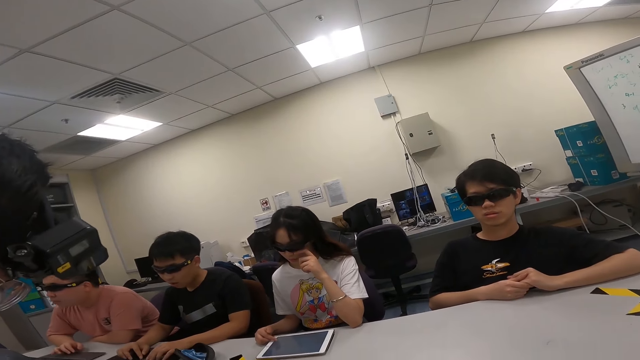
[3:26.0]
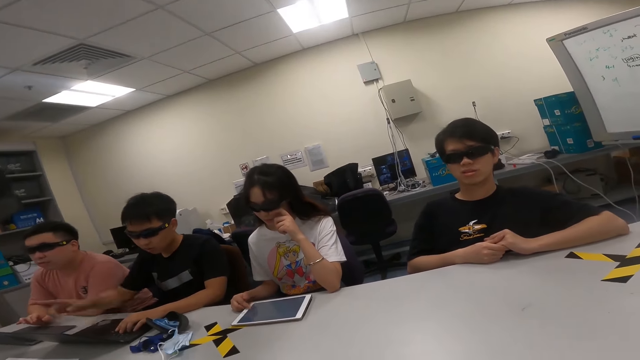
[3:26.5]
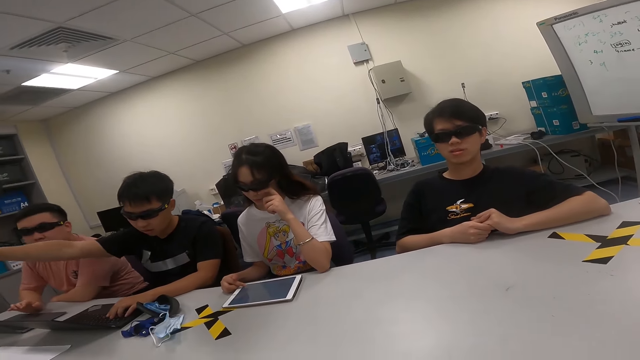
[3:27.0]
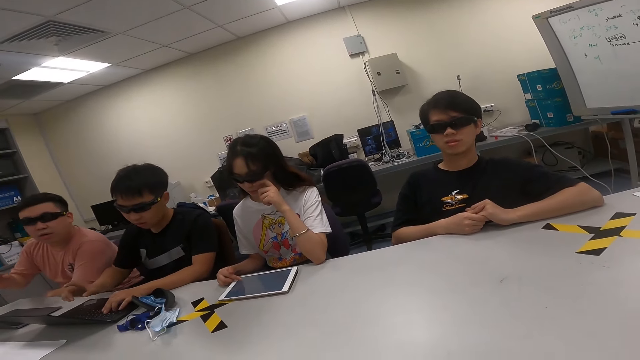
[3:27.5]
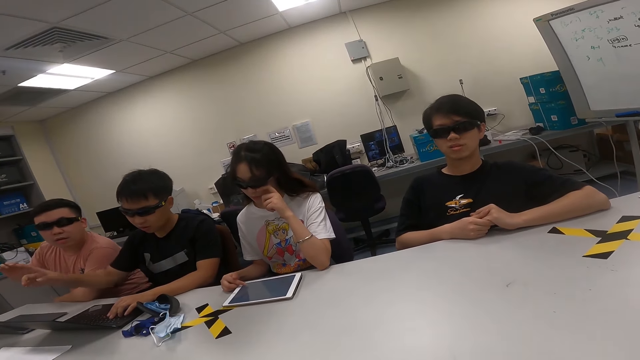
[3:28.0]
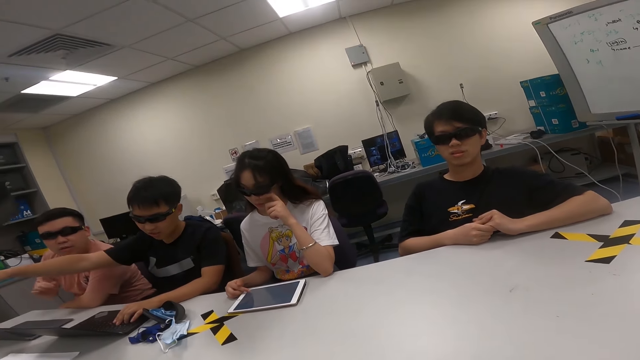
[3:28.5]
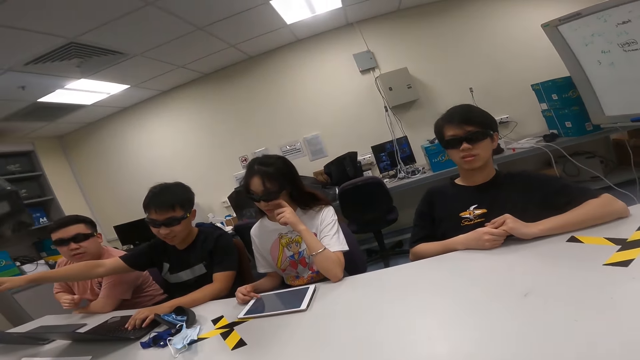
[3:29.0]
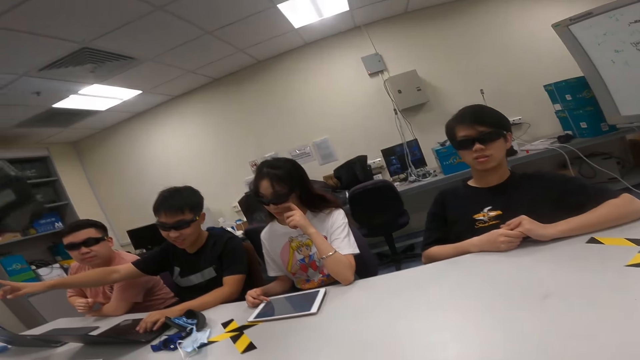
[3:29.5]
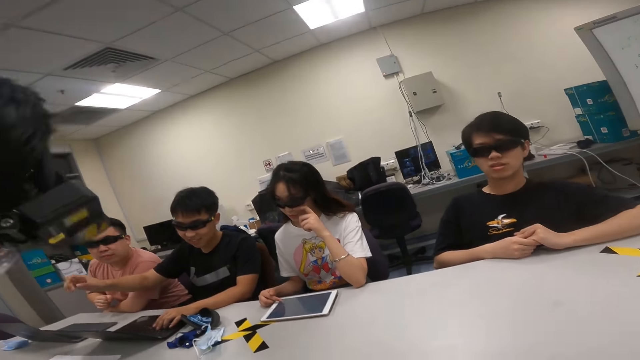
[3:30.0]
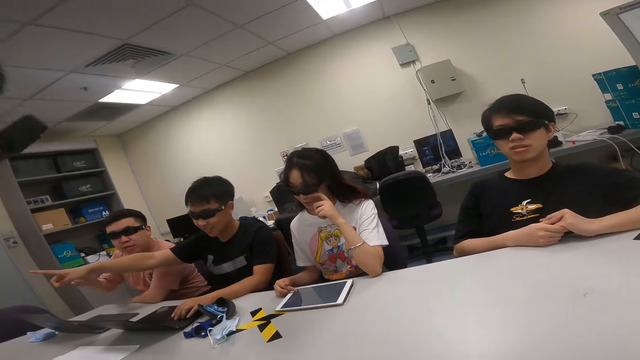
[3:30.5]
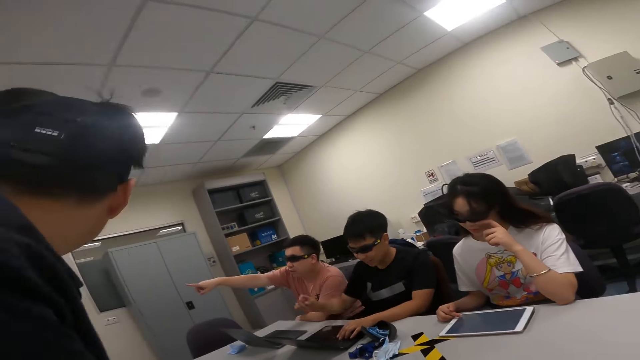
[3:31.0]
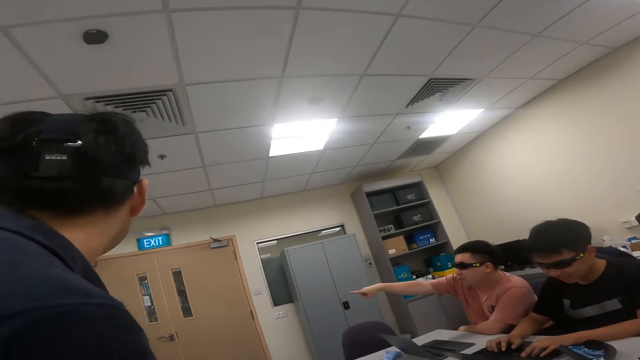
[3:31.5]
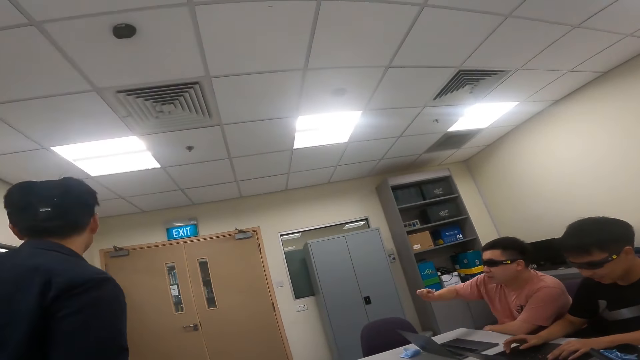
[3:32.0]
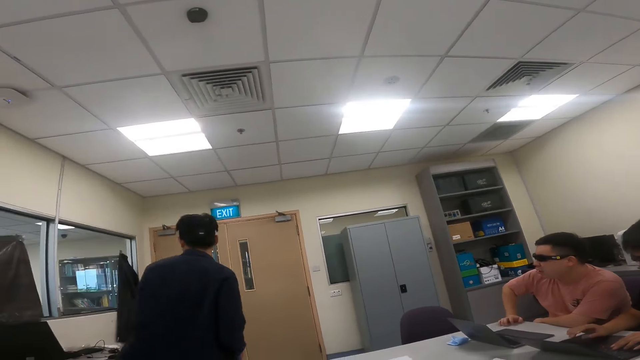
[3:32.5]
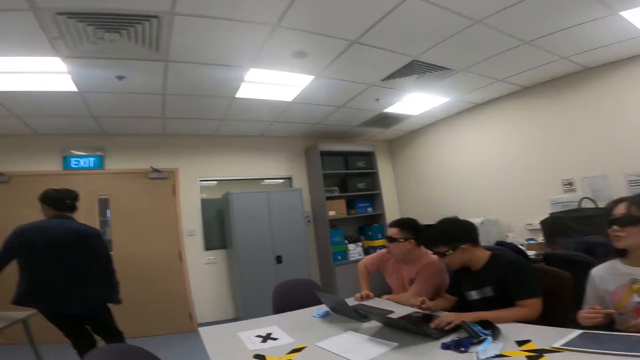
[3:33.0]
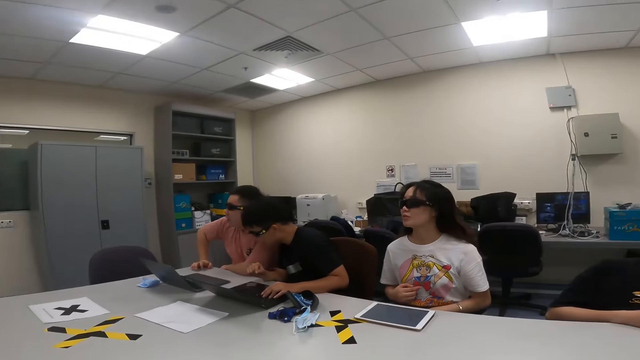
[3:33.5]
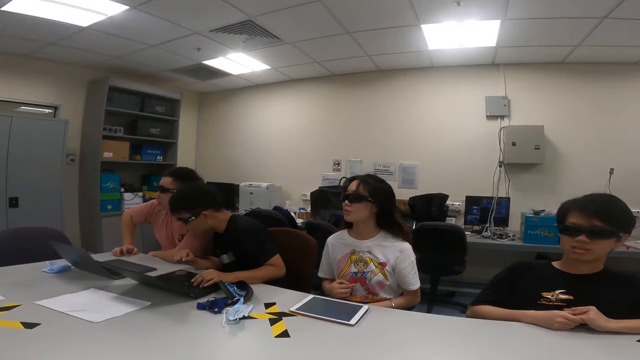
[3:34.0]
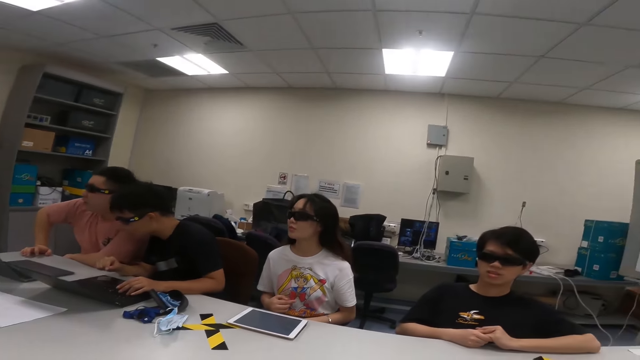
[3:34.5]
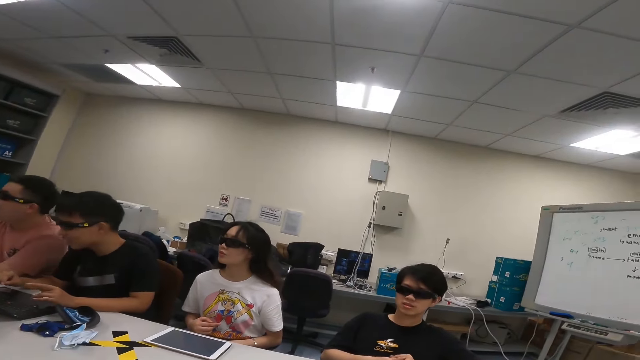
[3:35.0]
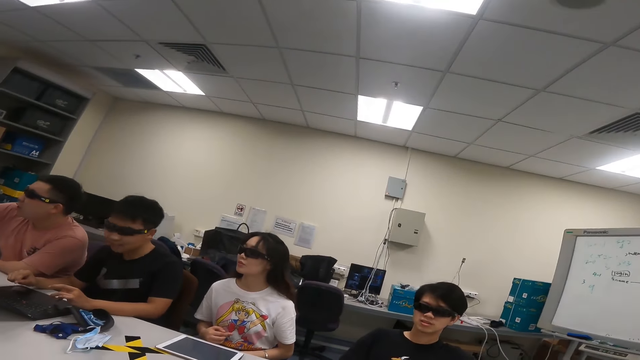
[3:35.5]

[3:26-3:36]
A man points away. A person and another person are pointing at something. Another man points away. A third man walks in a room. A third person is getting something.

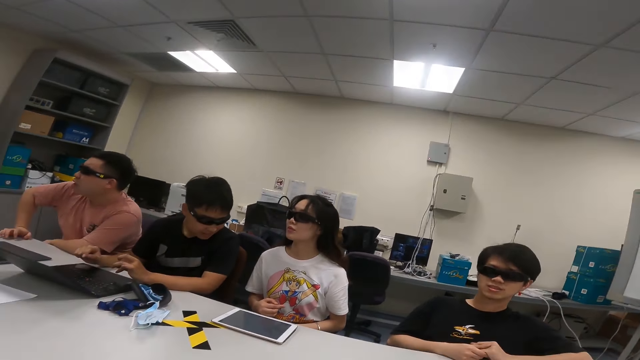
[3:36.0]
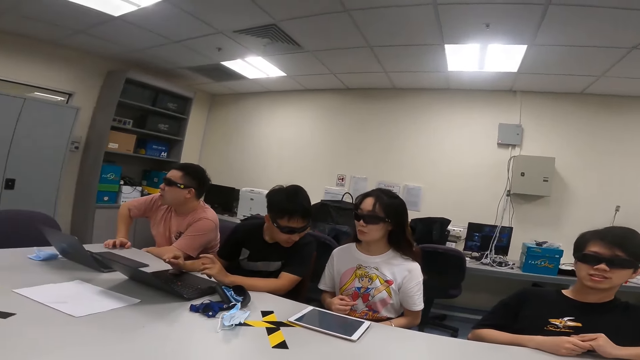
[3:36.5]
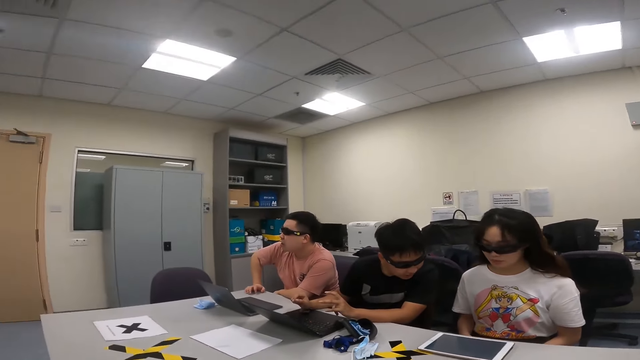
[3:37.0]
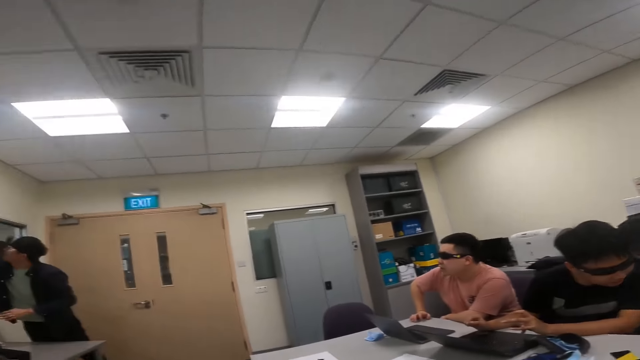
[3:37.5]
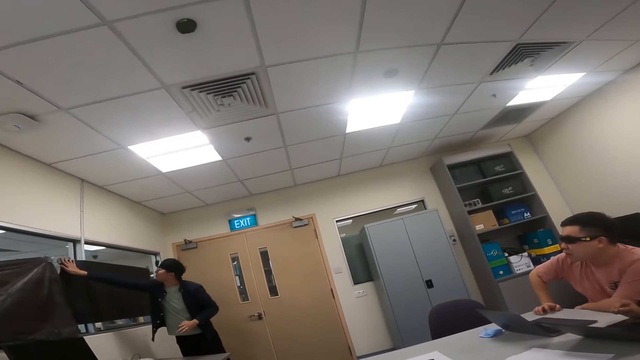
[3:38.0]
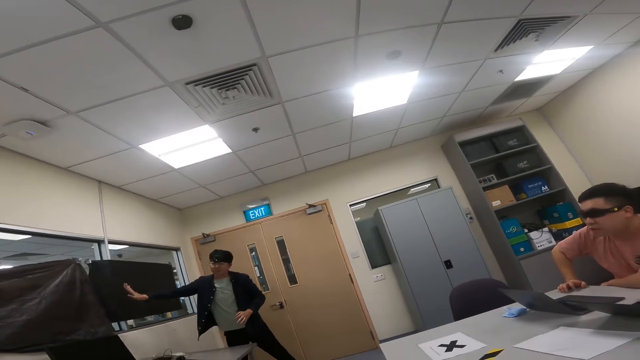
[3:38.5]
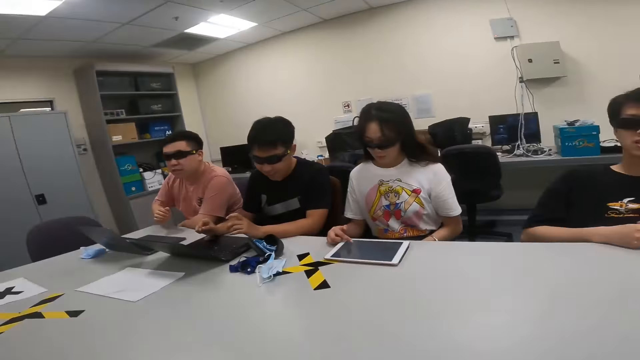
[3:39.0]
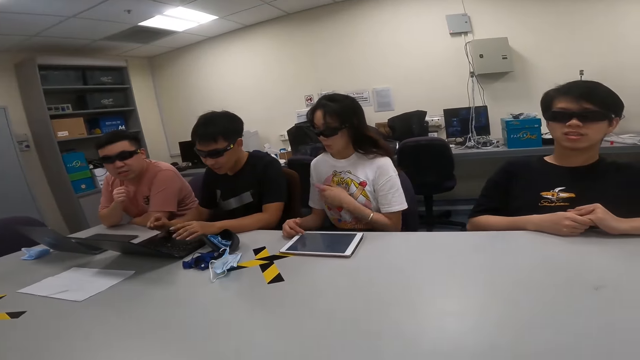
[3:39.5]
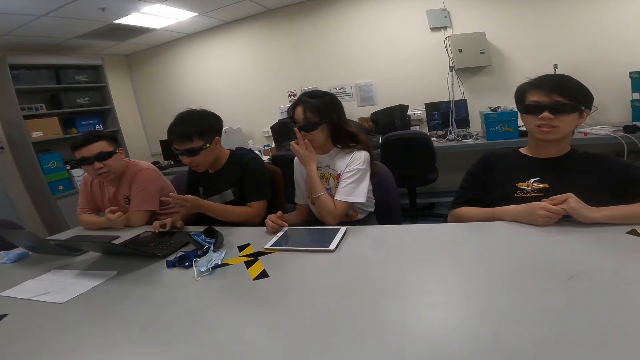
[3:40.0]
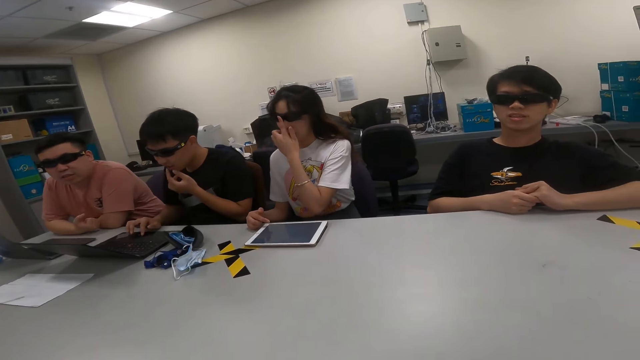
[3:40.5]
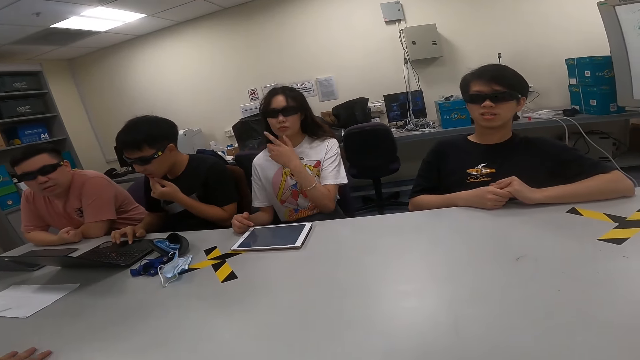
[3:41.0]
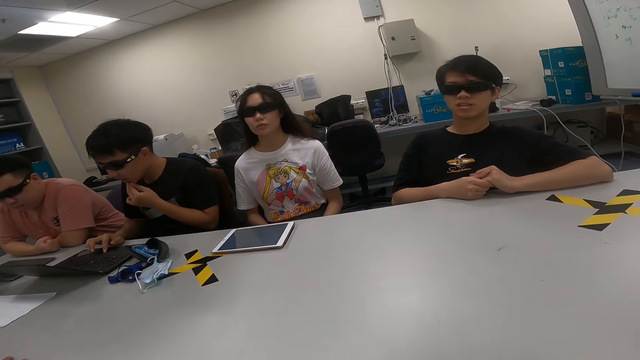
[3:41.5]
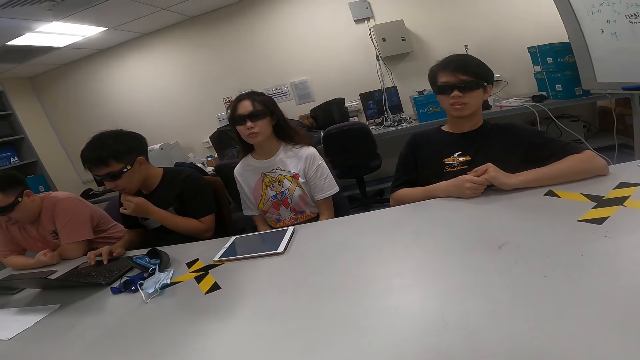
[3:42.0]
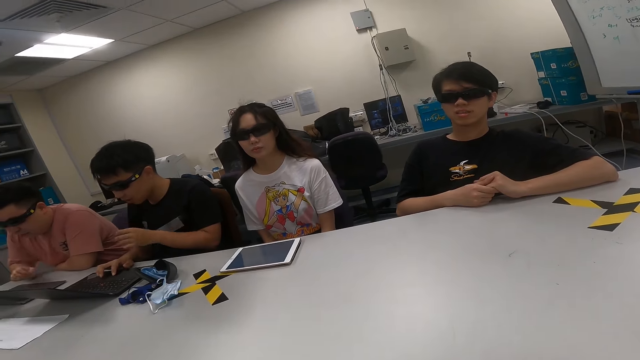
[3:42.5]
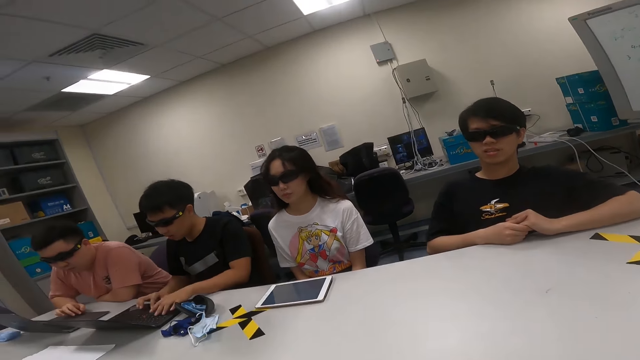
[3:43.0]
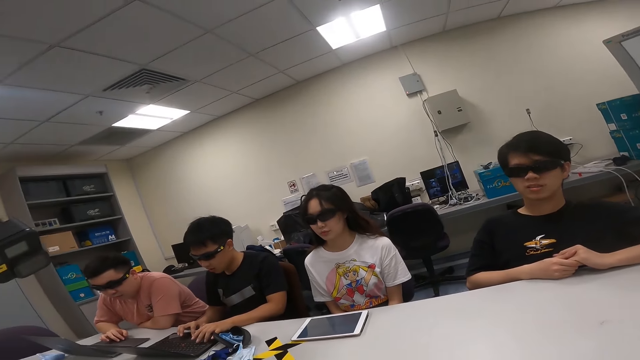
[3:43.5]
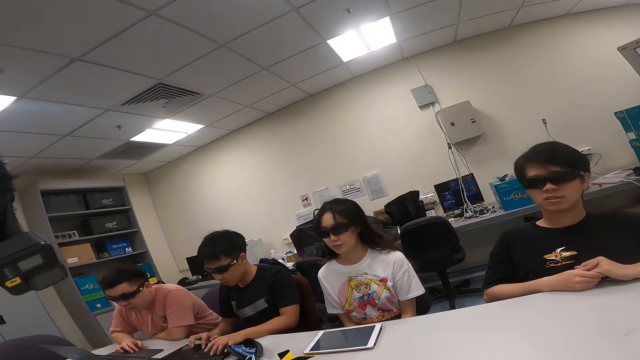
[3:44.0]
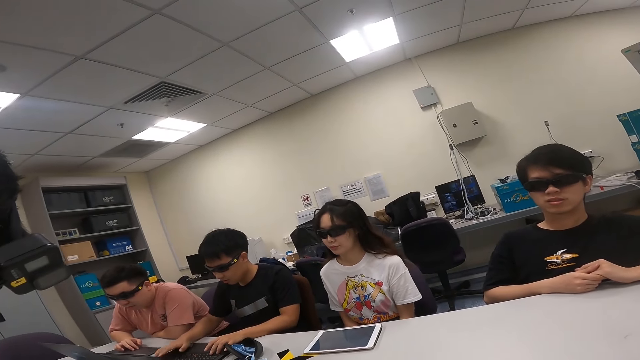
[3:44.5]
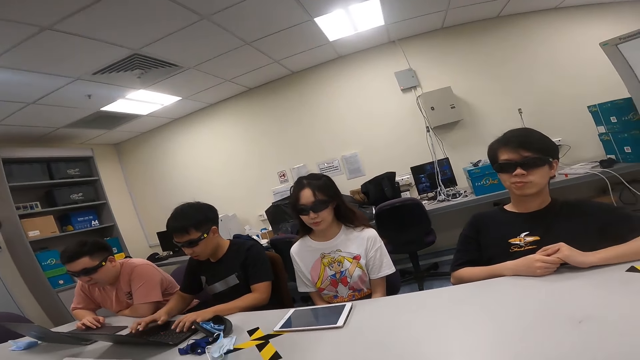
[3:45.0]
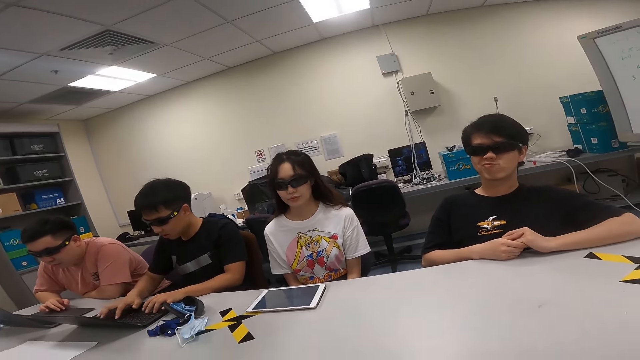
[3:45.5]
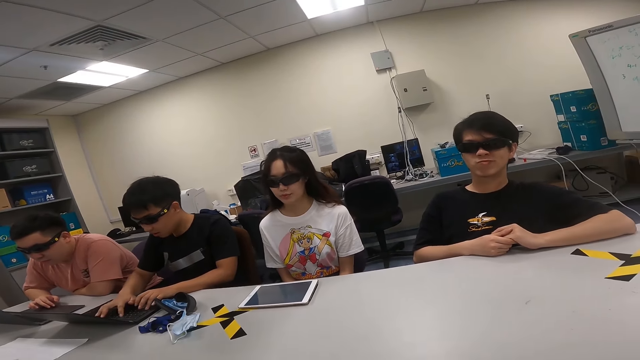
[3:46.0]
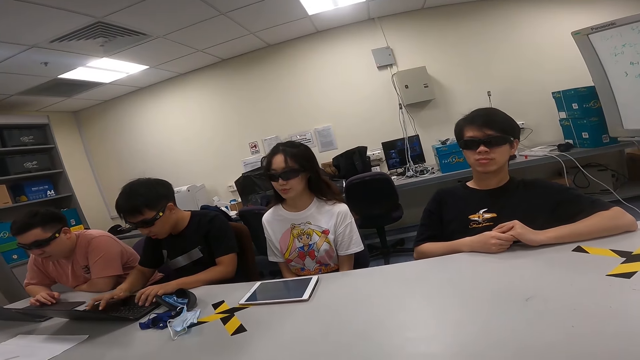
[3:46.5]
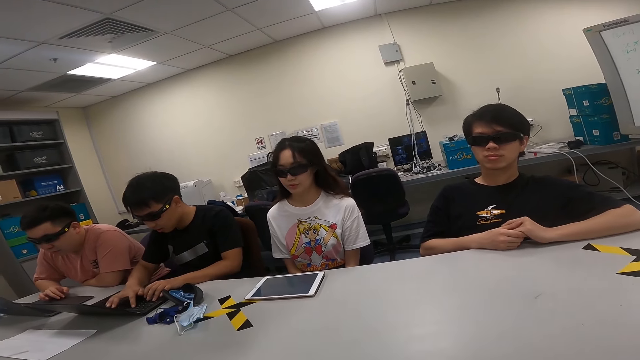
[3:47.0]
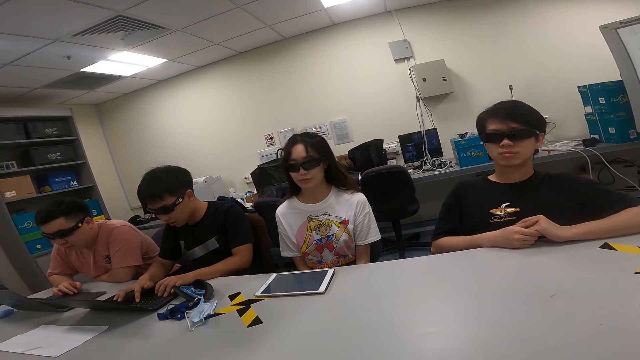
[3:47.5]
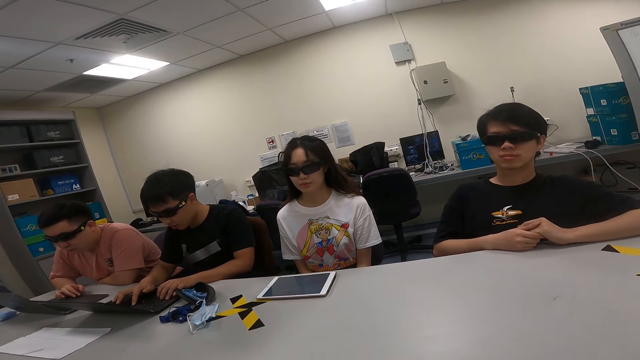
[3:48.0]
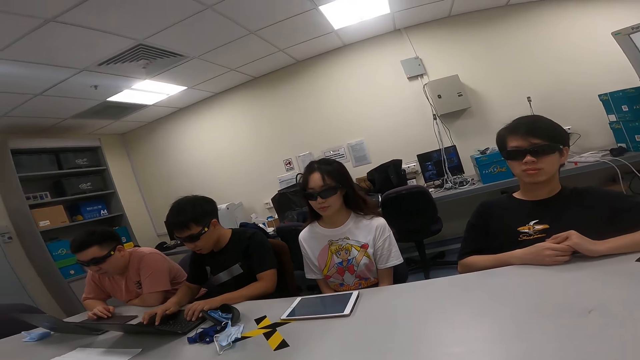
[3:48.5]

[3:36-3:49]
A person is looking at something on a laptop and a tablet. A man covers the window. Another person is touching a screen. The camera wearer looks around. A woman uses the tablet. Another man uses the laptop. The first man talks to a third man, the camera wearer and the woman. Yet another man uses the laptop. The second person is talking.
